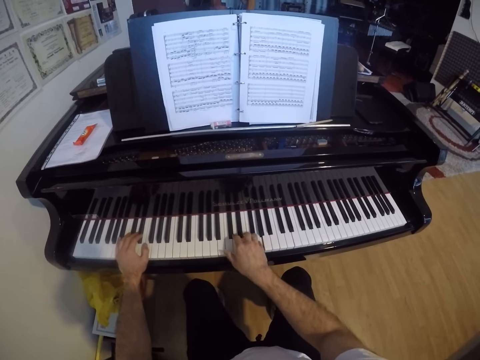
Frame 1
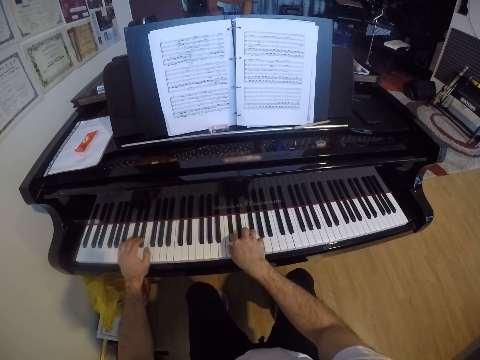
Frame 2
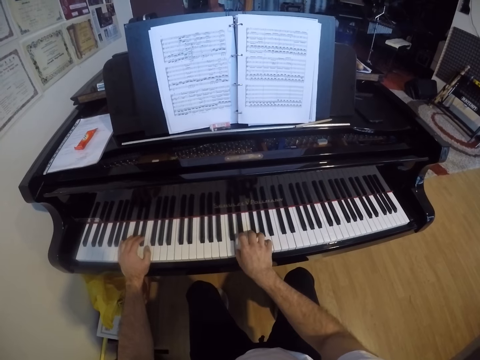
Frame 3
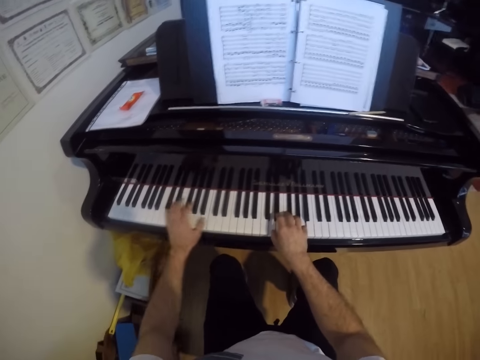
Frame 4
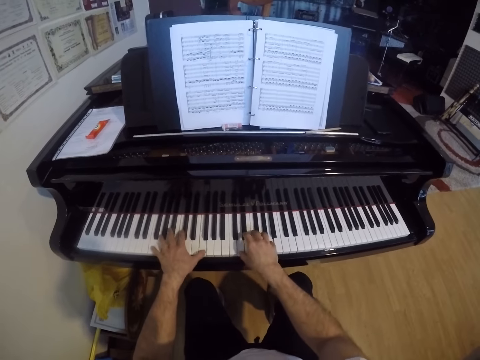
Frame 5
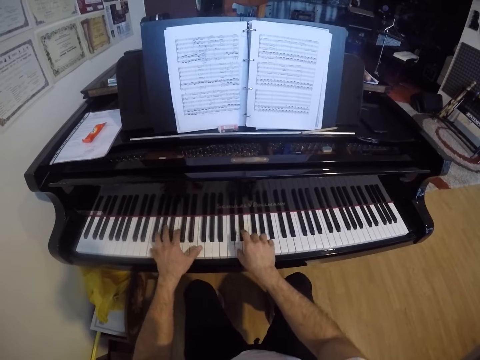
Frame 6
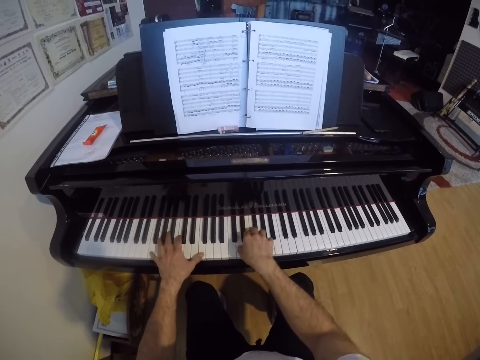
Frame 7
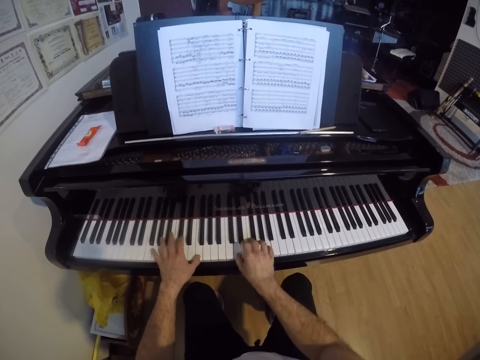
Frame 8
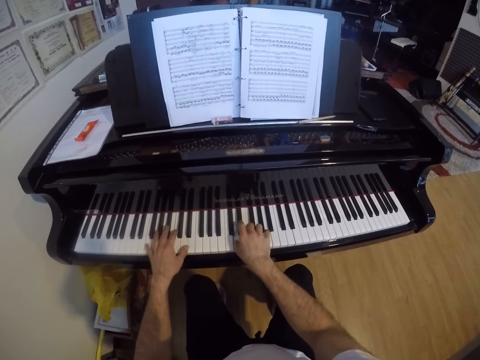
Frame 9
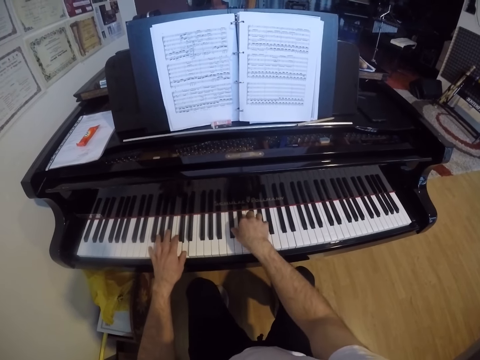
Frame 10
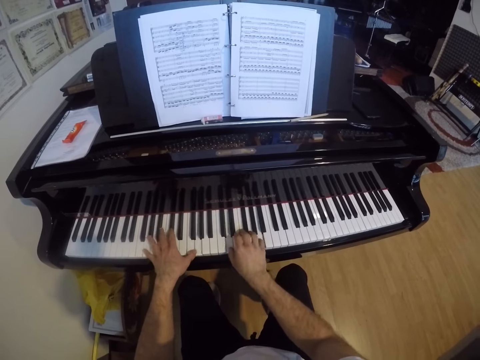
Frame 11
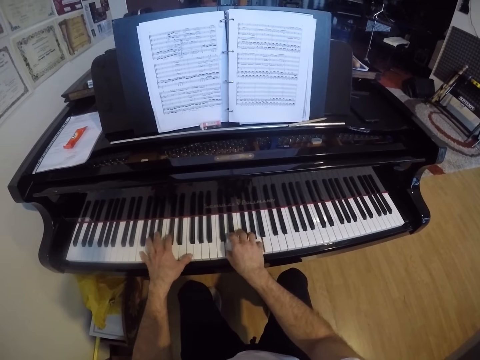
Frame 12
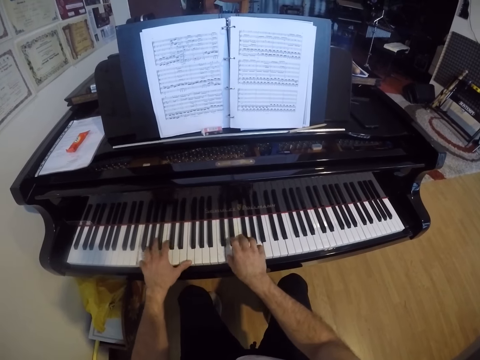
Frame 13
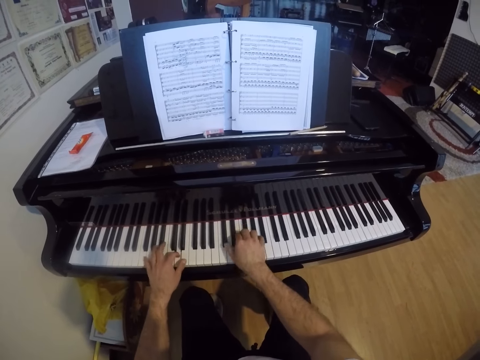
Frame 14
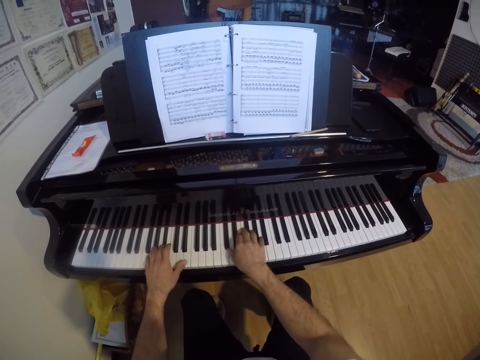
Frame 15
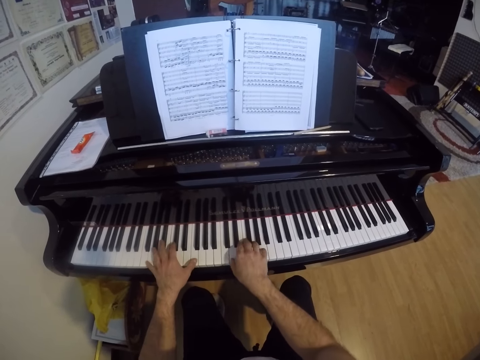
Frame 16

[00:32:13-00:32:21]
The camera wearer plays the piano with both hands.

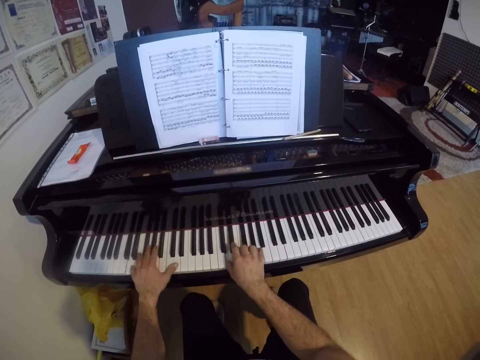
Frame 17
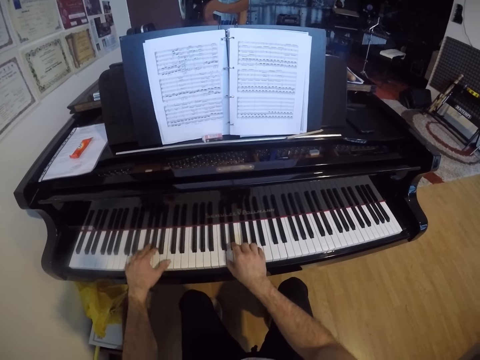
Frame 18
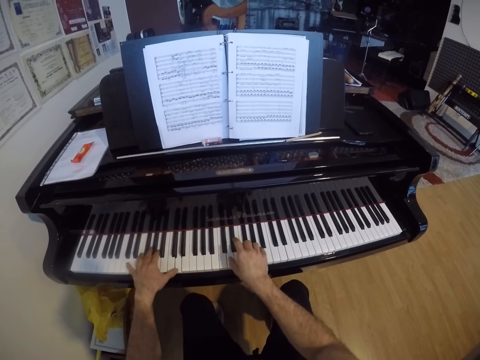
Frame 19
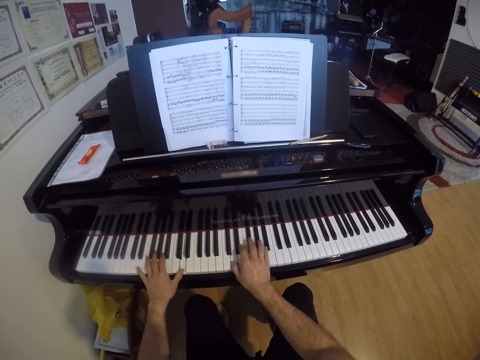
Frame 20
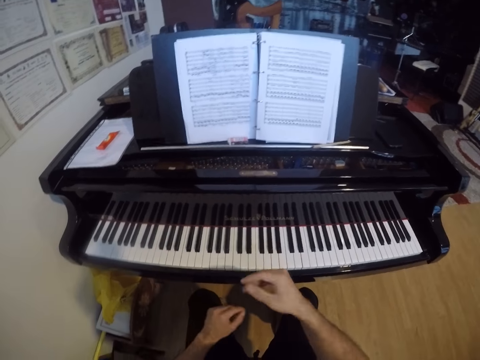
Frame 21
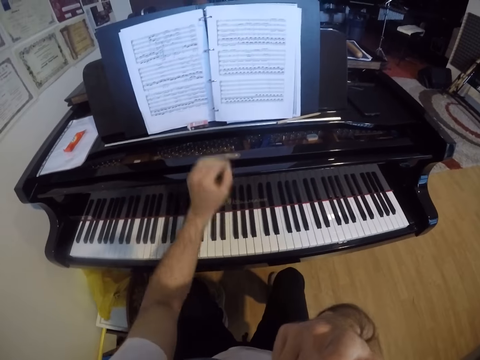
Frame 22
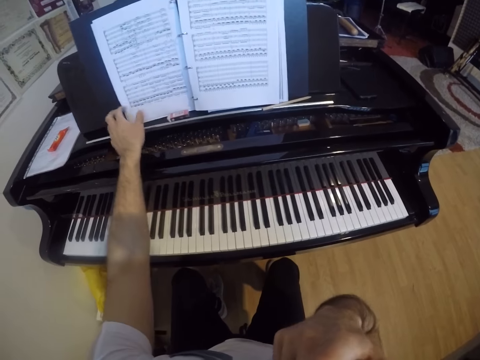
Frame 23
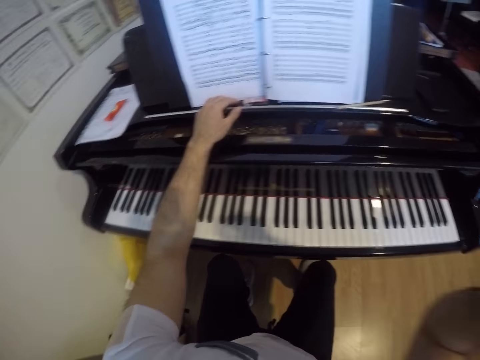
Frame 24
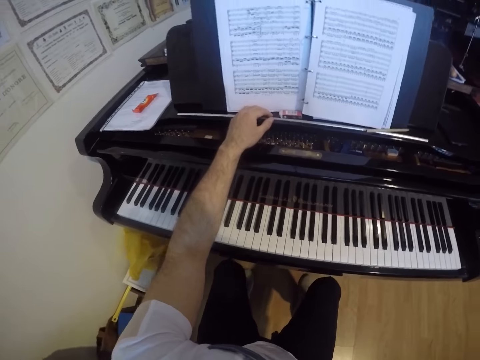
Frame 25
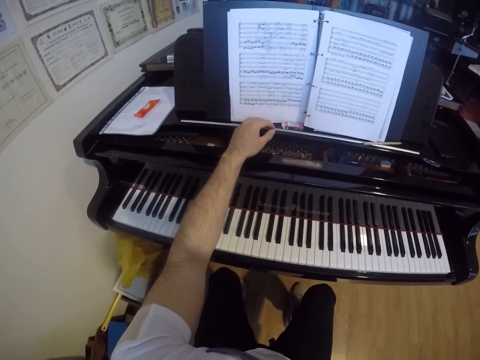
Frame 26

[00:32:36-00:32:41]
The camera wearer removes both his hands from the piano. He touches his face with his right hand. He touches the piano book with his left hand. He moves the hand. He places his left hand on the piano.
